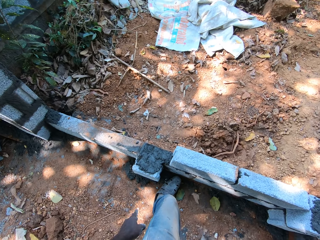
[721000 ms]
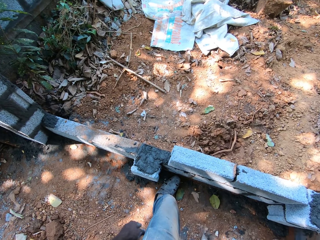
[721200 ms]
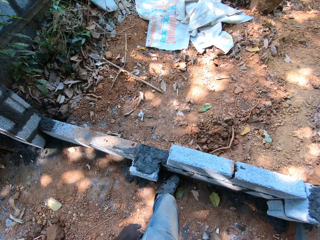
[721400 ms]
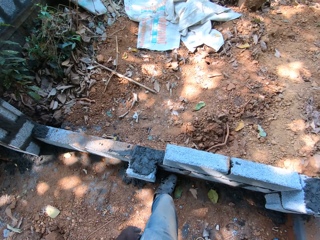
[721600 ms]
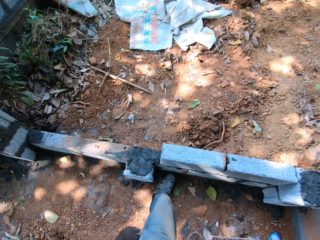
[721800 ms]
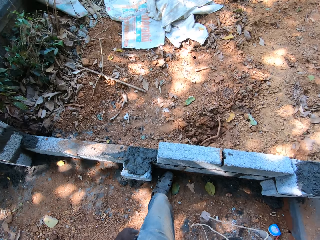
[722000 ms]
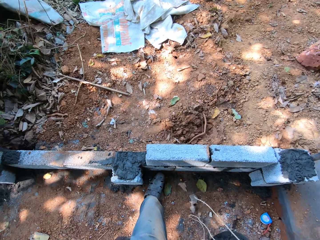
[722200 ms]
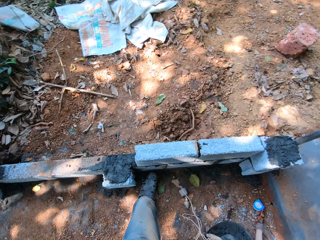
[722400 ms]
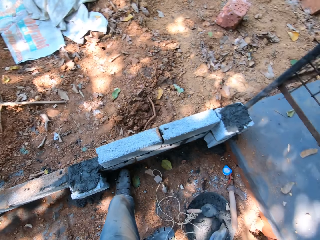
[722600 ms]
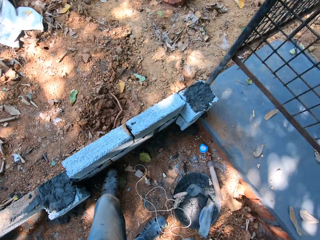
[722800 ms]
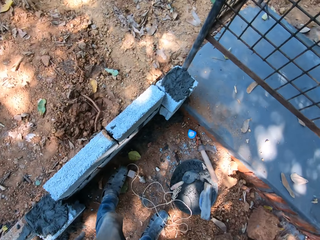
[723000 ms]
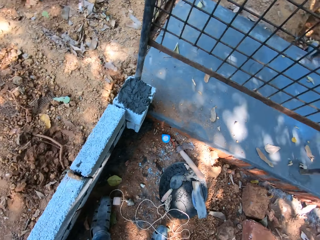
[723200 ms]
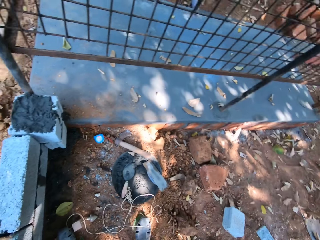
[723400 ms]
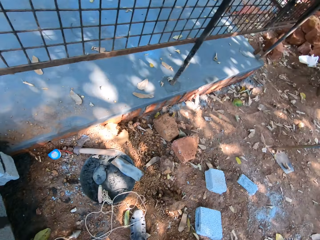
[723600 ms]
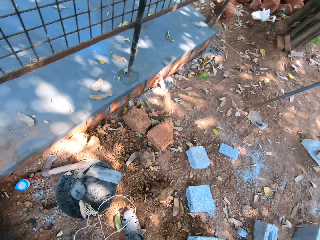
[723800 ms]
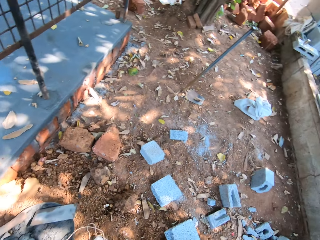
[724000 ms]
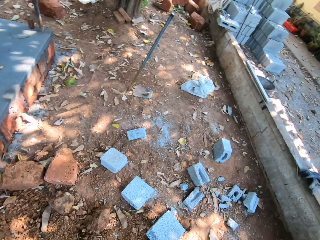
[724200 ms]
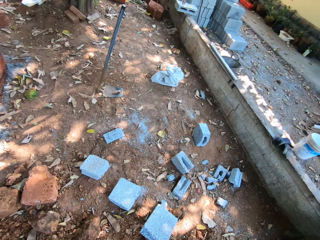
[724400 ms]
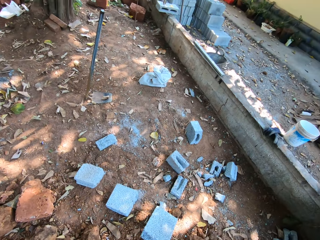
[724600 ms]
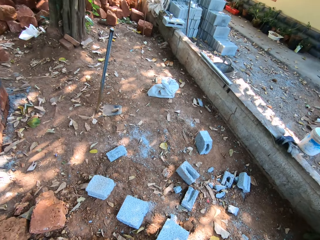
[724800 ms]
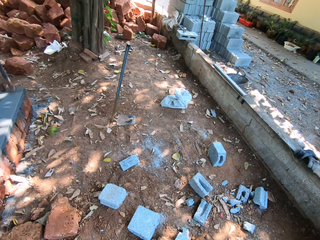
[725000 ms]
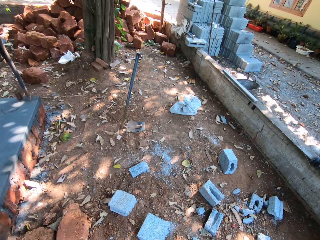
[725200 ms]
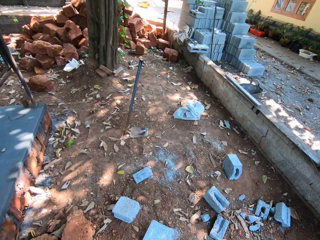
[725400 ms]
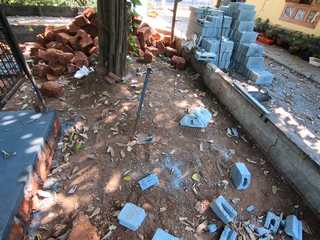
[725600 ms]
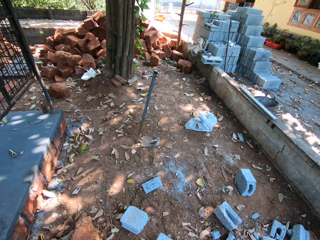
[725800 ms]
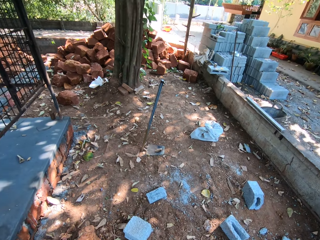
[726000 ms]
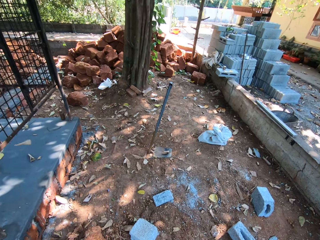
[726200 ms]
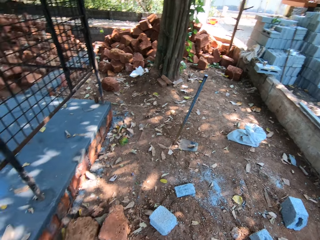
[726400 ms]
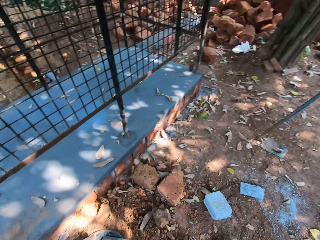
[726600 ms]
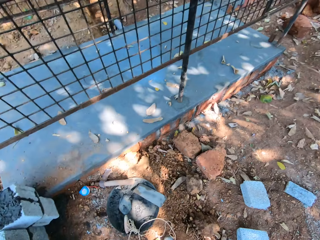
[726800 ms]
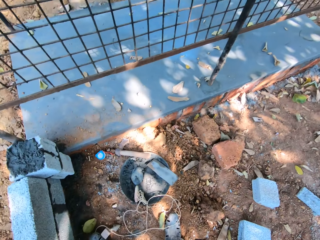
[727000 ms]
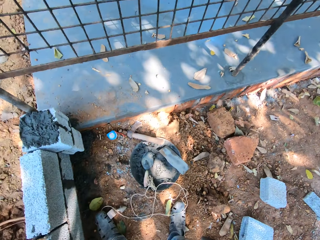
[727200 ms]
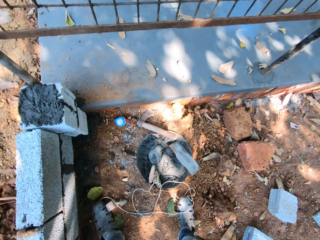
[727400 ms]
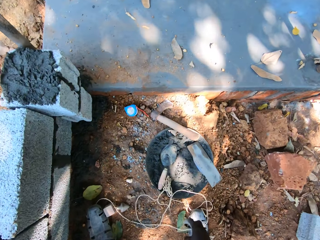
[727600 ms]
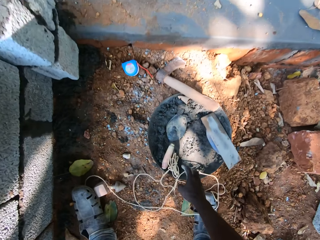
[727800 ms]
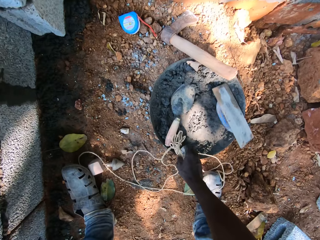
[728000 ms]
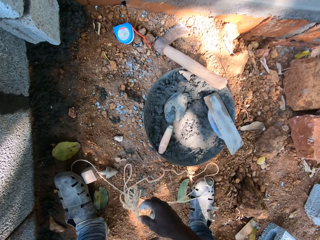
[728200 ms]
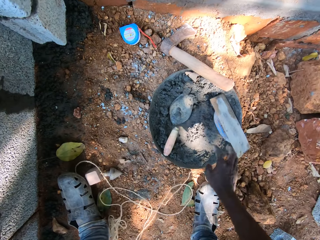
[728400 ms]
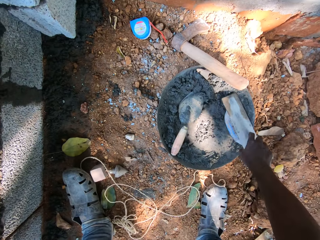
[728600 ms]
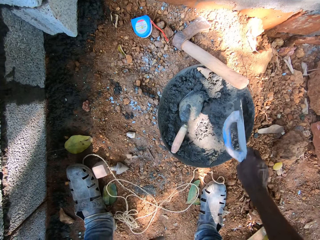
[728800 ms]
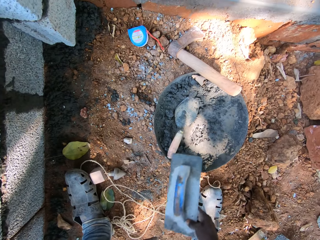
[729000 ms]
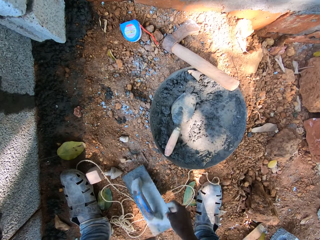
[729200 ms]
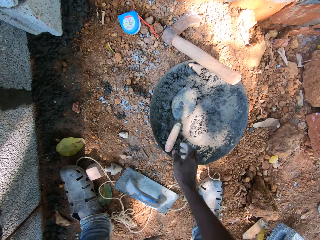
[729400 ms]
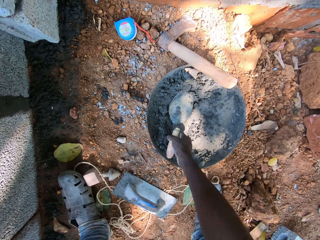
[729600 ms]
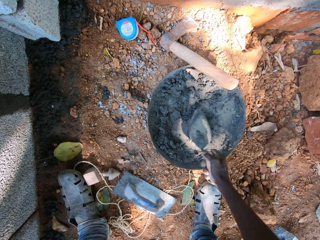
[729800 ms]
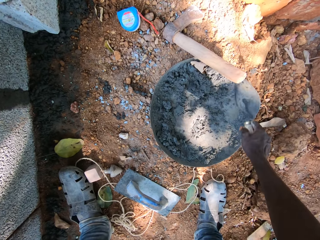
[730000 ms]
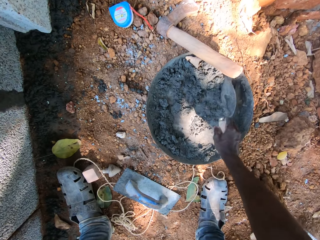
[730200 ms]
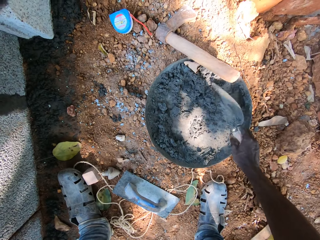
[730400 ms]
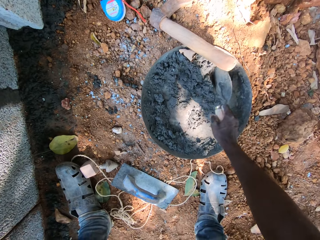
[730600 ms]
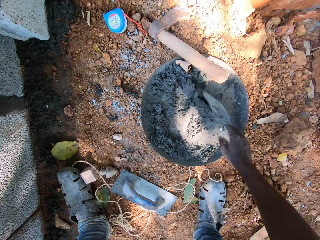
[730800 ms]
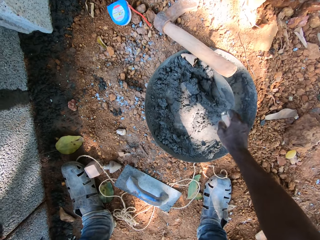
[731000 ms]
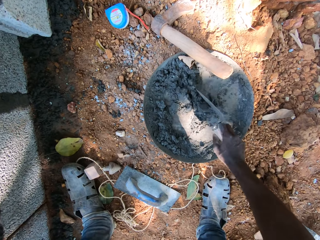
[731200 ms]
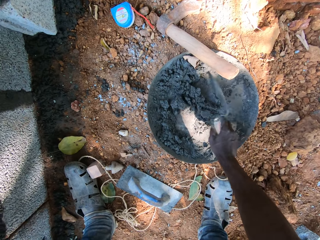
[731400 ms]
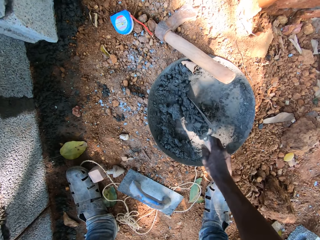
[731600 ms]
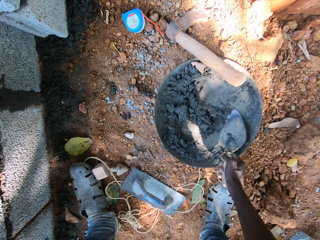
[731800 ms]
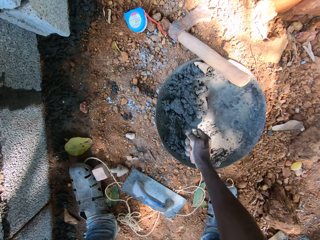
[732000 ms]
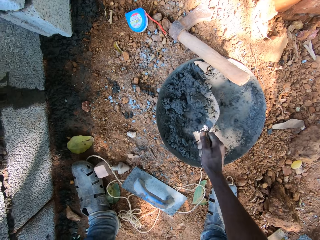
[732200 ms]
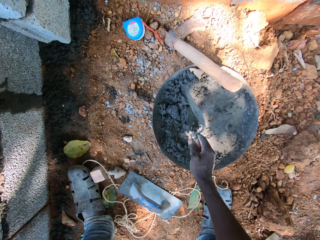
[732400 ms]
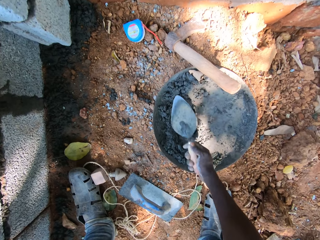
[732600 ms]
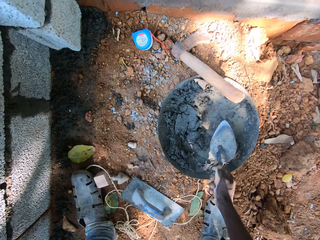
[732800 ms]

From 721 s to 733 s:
The camera wearer looks around. He puts the masonry string down. He looks around. He talks to the man. He looks around. He removes the line Dori from the pan with his right hand. He drops the line Dori on the floor with his right hand. He removes the metal float from the pan with his right hand. He drops the metal float on the floor with his right hand. He picks the brick trowel from the pan with his right hand. He mixes some mortar in the pan with the trowel in his right hand. He scoops cement with the brick trowel.

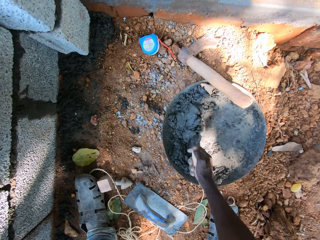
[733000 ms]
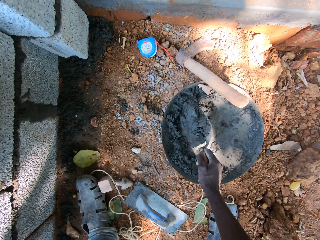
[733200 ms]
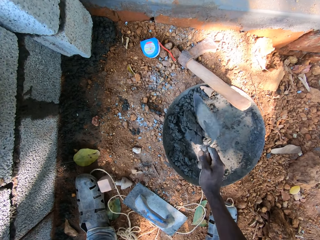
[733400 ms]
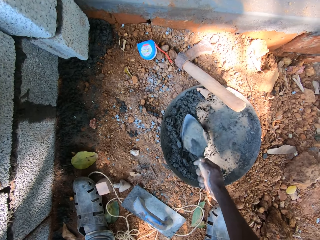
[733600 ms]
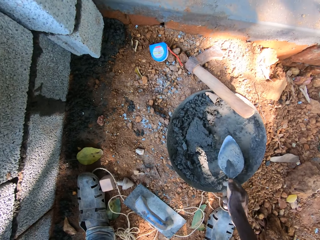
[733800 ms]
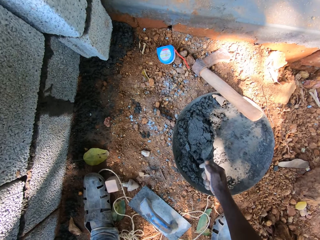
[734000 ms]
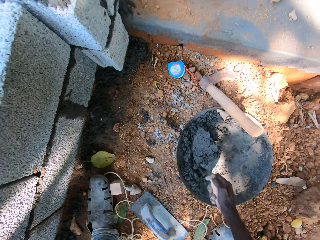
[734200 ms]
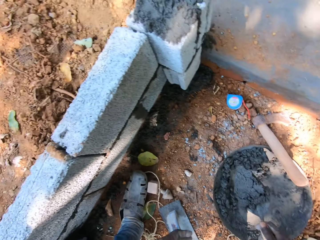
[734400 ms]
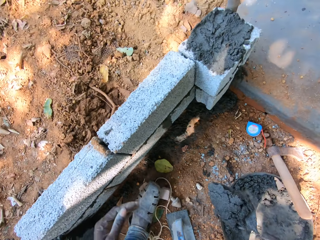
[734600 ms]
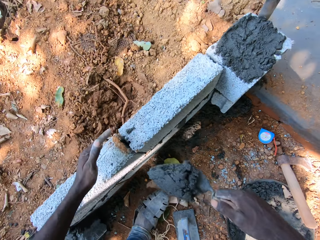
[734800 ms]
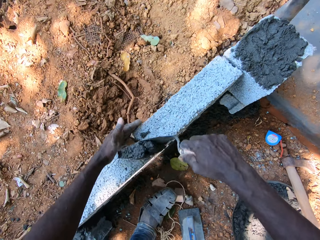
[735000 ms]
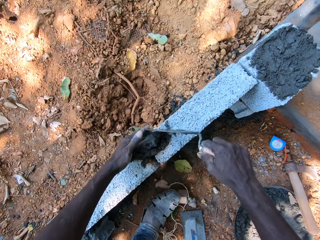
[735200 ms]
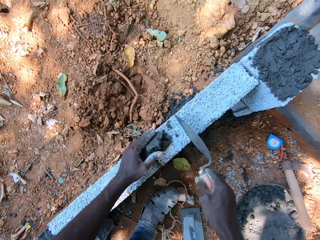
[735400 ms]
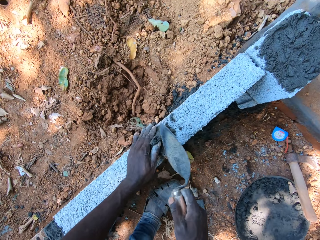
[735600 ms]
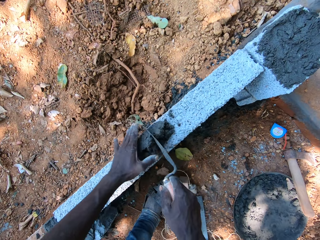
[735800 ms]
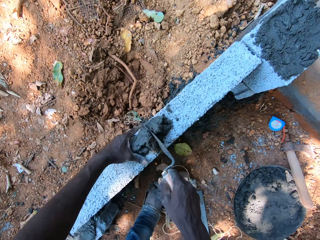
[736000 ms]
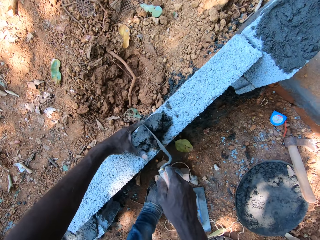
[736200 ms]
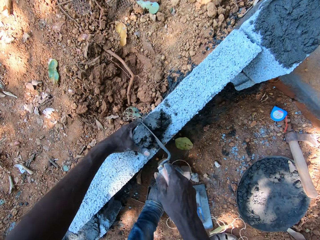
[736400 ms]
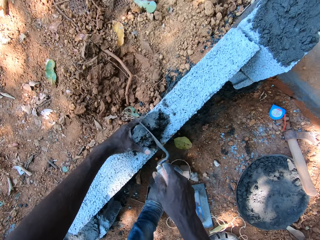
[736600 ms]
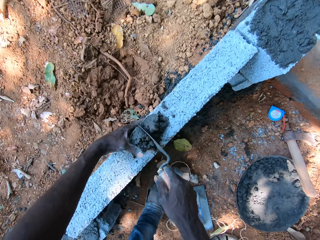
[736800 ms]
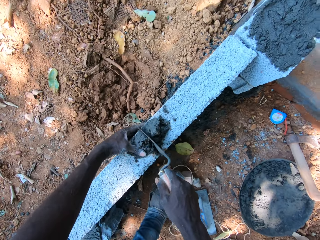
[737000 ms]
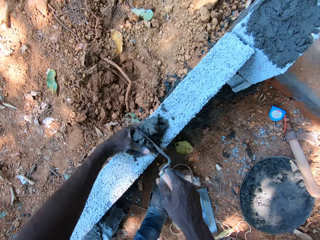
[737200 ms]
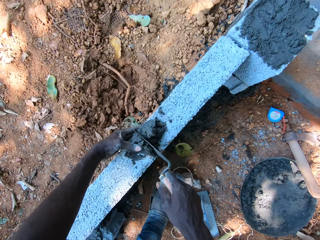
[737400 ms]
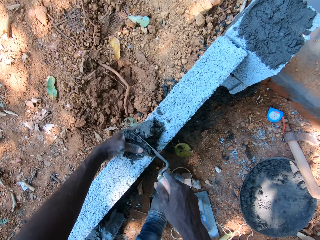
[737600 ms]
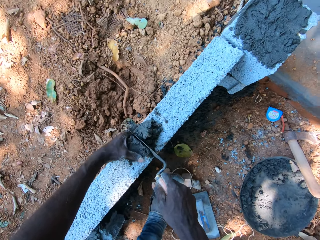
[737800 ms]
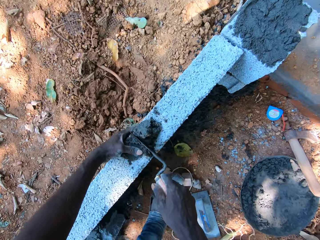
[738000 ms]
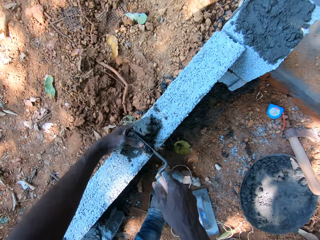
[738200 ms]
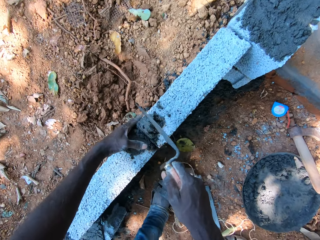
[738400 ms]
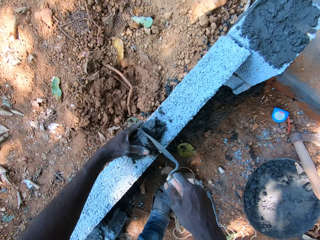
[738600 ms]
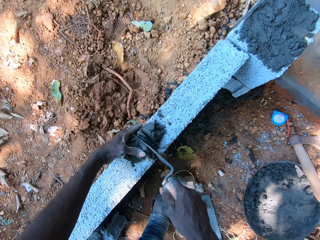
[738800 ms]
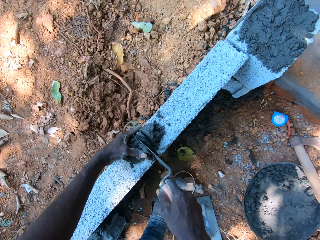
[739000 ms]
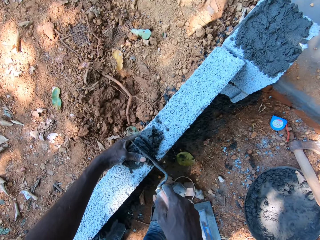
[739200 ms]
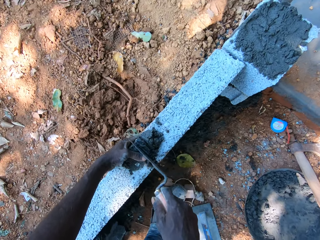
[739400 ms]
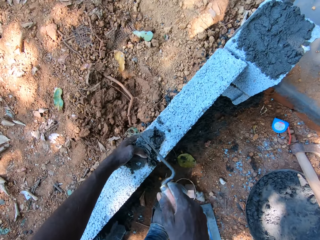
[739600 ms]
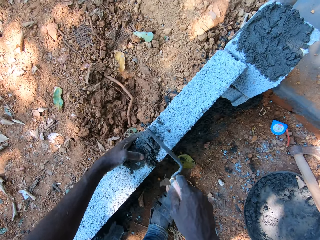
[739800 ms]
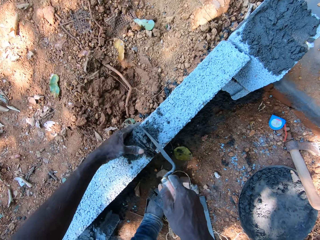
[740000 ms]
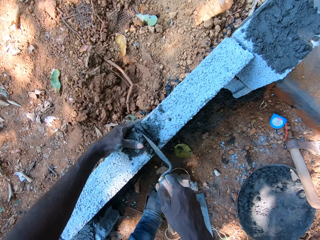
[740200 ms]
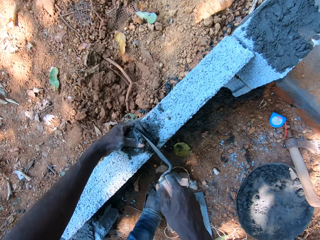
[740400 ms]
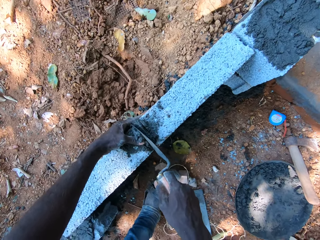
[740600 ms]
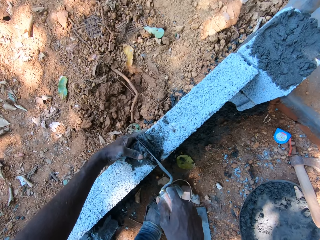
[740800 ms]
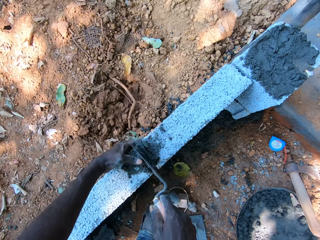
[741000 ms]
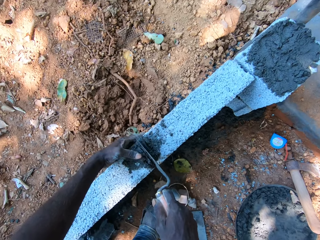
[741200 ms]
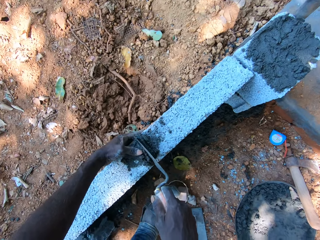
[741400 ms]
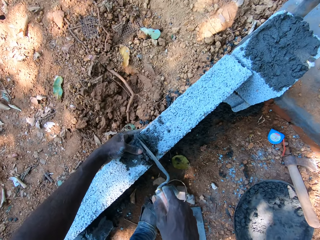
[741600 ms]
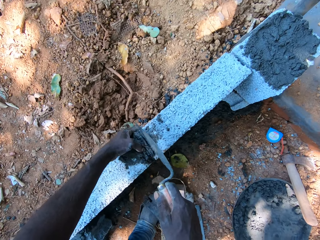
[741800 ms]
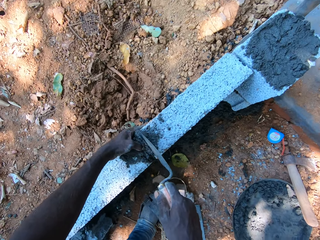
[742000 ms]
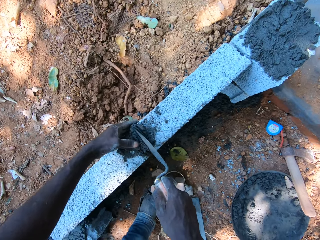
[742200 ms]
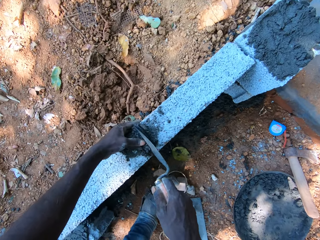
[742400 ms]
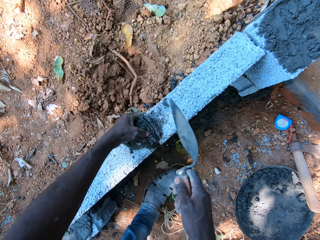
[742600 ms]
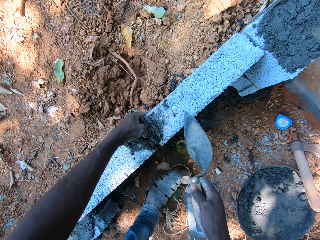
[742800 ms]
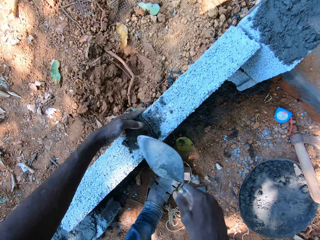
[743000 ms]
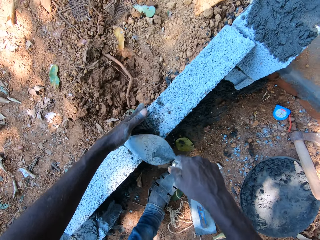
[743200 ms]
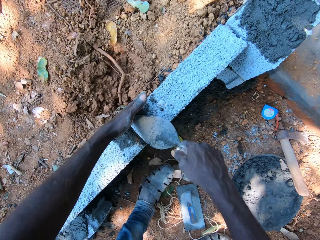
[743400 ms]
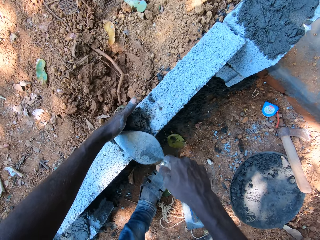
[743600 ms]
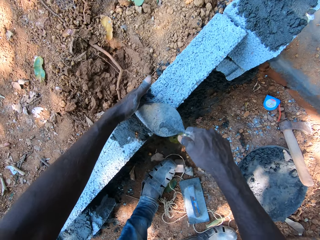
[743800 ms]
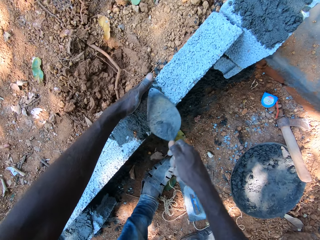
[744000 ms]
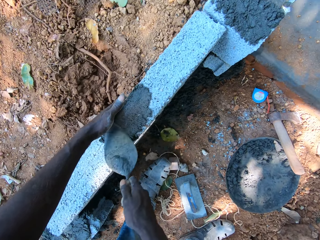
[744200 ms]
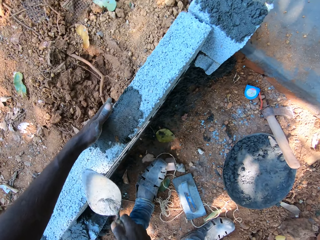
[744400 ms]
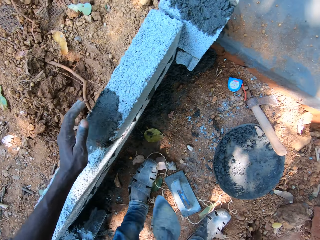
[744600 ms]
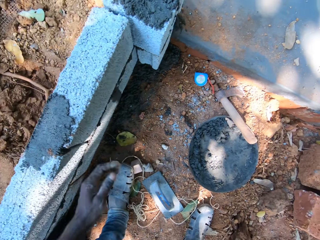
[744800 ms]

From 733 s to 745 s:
The camera wearer packs the mortar from the pan with the trowel in his right hand. He puts the mortar in between the concrete blocks with his left hand and the trowel in his right hand. He layers the brick. He smoothens the mortar with the trowel in his right hand.
